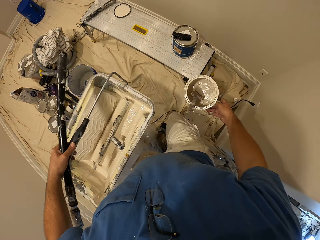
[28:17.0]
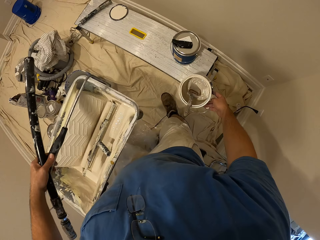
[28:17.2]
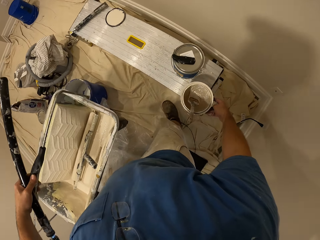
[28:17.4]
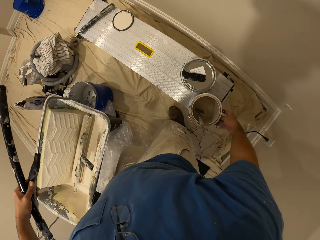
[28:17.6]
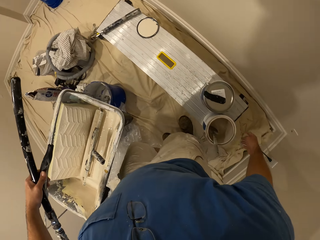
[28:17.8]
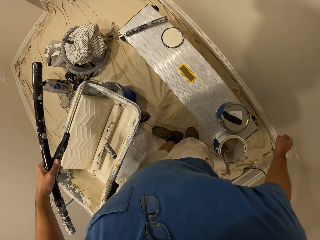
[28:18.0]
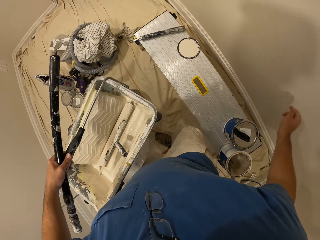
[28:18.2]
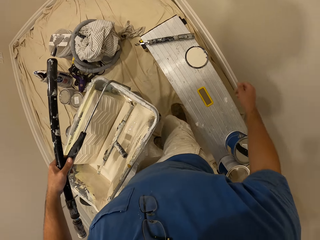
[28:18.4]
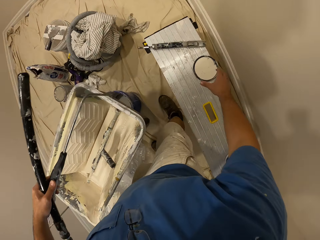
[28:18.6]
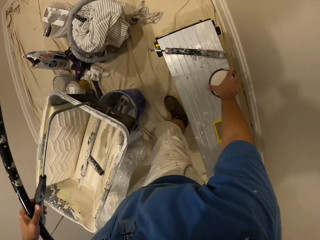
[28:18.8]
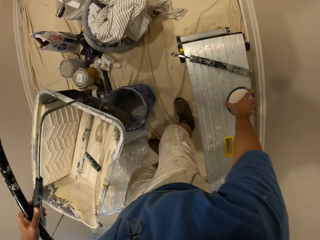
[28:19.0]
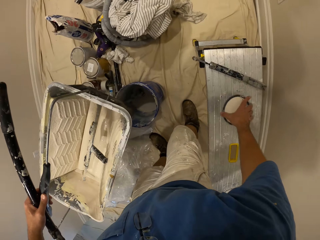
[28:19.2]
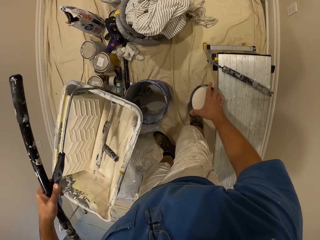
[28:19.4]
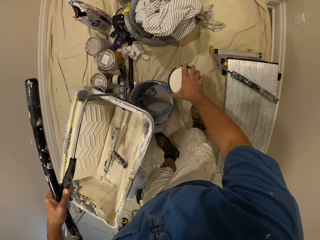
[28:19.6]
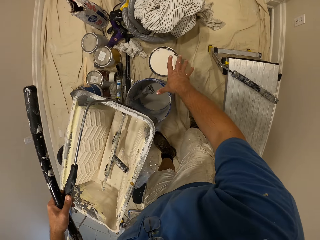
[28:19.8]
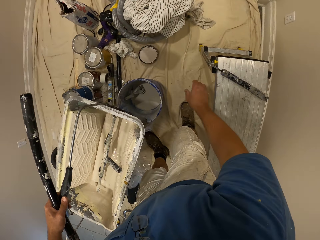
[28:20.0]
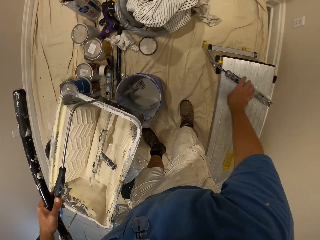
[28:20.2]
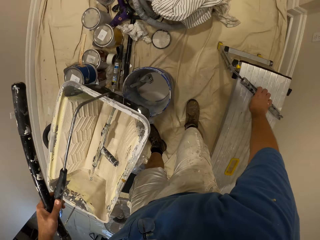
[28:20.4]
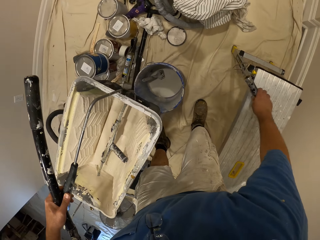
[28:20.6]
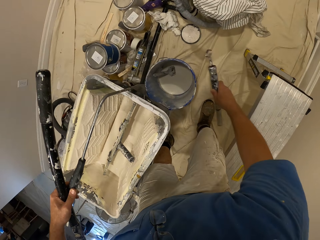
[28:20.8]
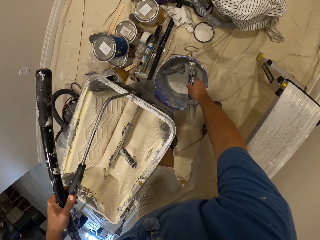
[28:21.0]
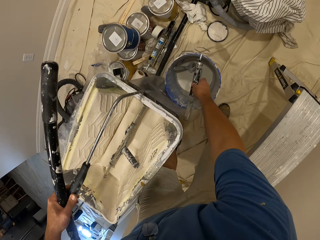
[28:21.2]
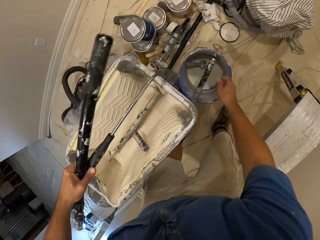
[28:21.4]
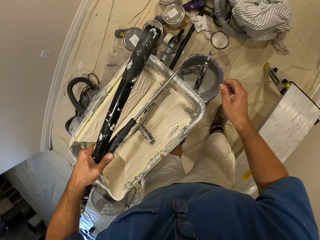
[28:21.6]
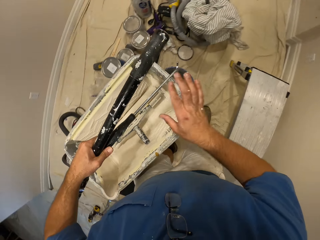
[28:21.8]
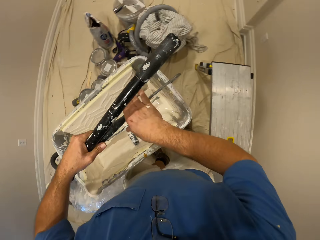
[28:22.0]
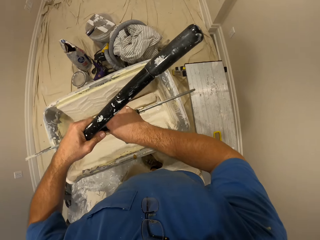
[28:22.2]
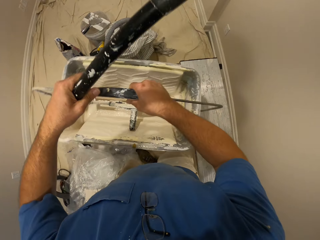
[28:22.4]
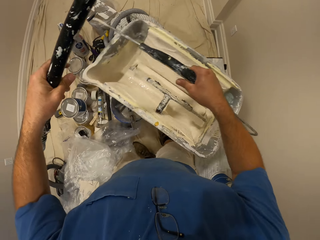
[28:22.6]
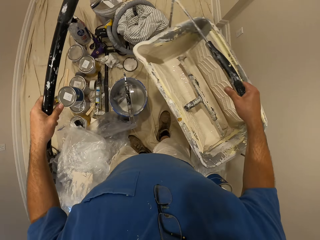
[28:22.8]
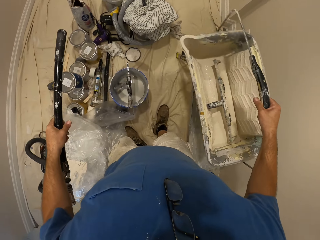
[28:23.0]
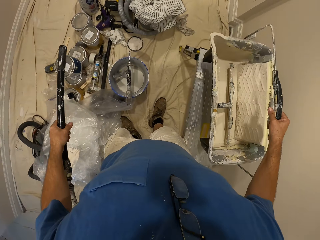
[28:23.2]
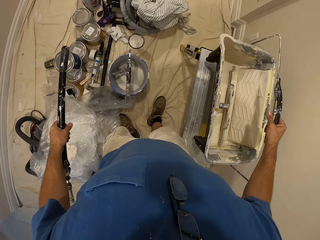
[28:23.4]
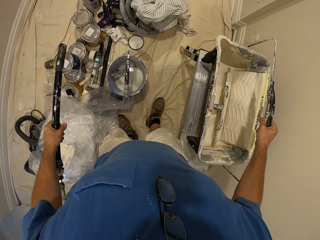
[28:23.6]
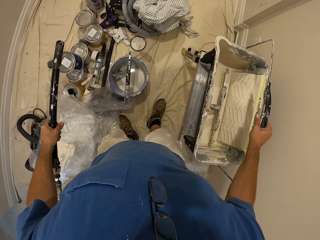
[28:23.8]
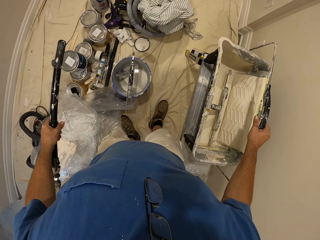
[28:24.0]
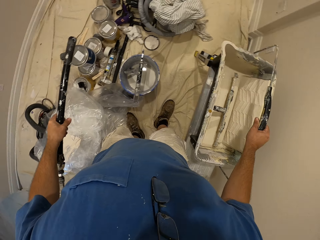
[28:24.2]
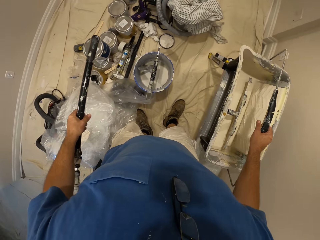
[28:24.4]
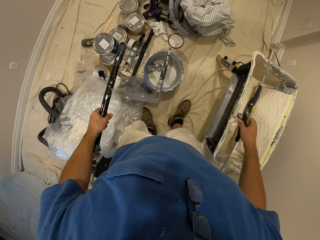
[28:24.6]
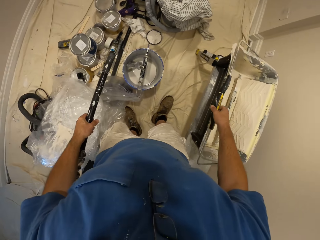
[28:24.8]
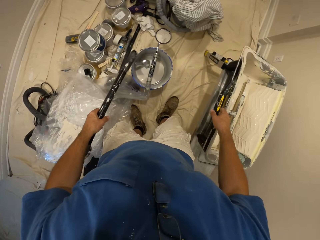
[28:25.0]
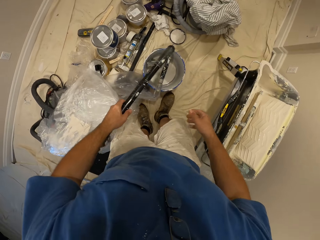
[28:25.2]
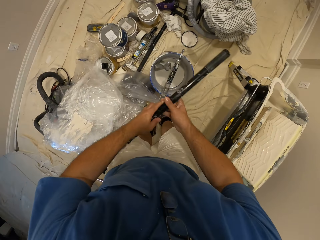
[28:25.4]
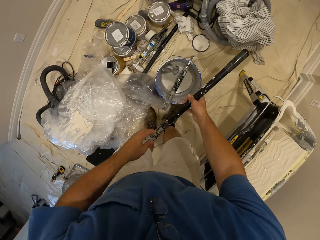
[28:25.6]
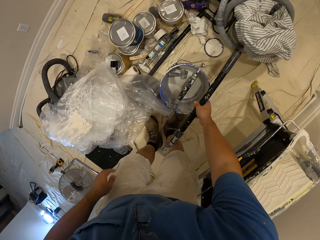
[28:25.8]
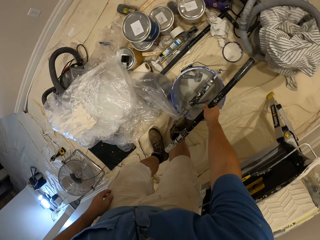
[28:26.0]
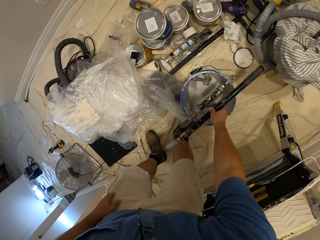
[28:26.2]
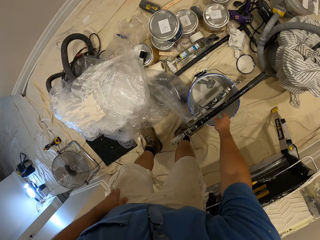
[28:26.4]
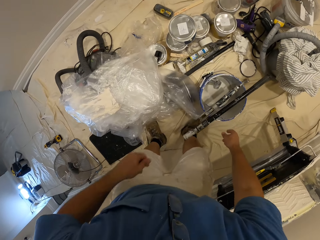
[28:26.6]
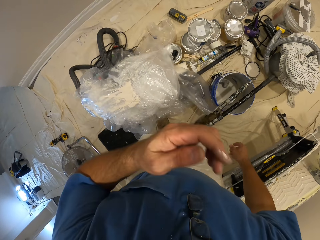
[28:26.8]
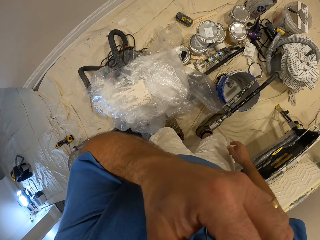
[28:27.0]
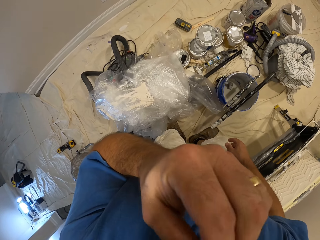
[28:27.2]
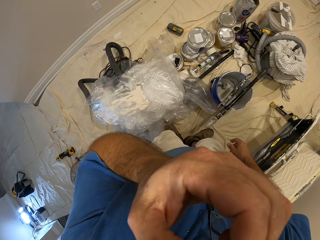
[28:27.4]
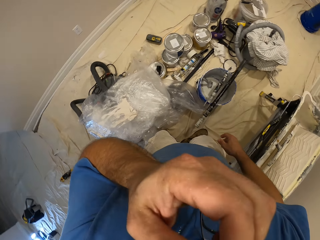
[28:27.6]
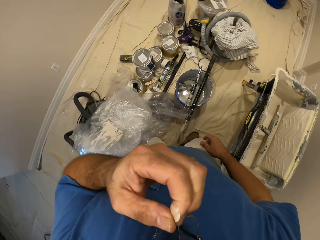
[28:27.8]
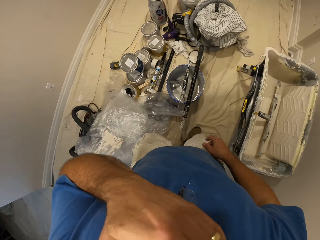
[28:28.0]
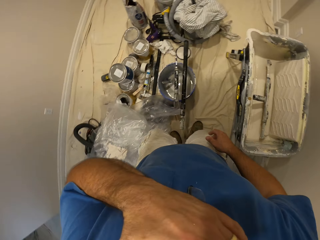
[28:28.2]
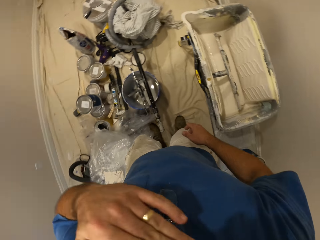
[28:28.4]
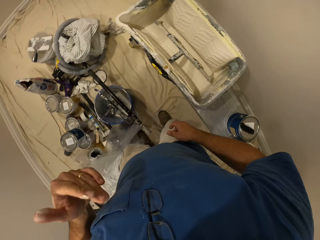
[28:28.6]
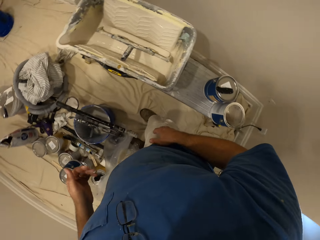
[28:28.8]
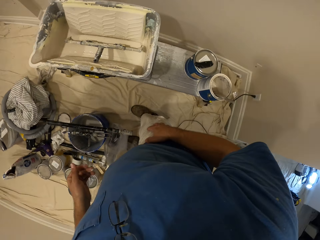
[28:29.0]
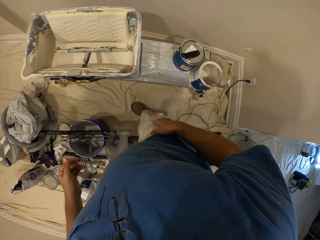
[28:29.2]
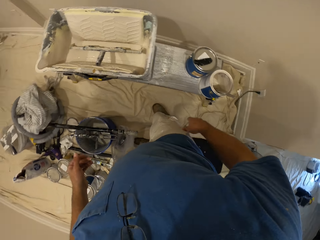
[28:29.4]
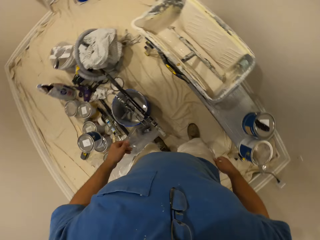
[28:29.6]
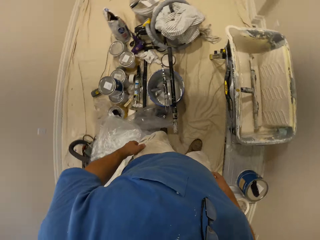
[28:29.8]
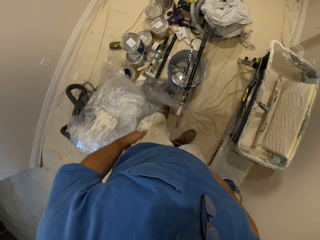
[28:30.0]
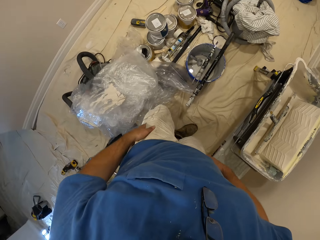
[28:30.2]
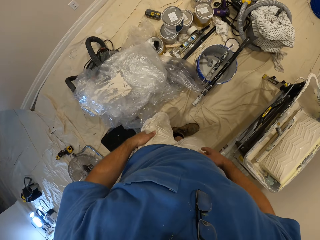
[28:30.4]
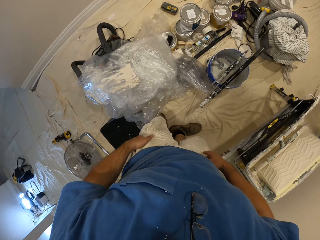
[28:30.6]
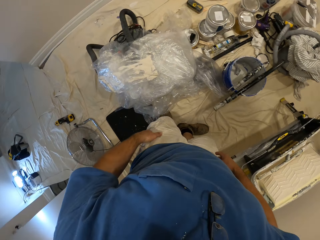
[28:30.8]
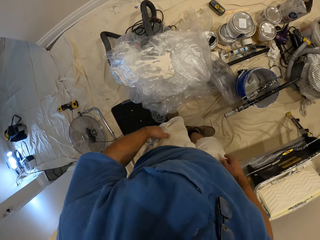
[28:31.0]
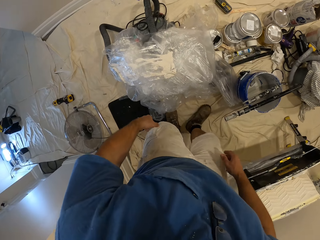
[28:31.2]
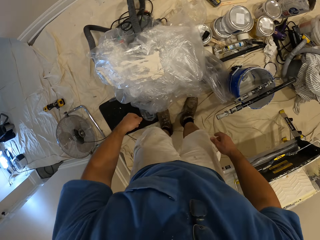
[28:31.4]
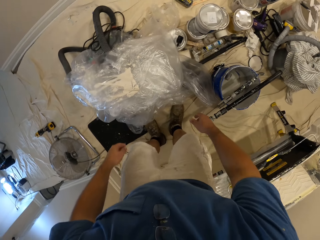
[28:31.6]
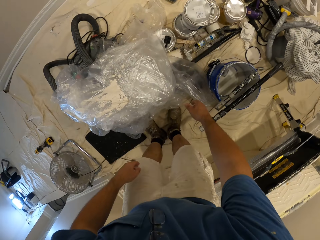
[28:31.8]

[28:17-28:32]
The camera wearer puts the paint container on the bench. He picks up the cover of the paint container from the bench with his right hand. He drops the cover of the paint container on the floor. He picks up an item from the bench with his right hand. He puts the item on a blue bucket. He passes the paint bucket to his right hand. He puts the paint bucket on the bench. He removes his right hand from the handle of the paint bucket. He passes the stick to his right hand. He puts the stick on the blue bucket. He touches his face with his left hand. He wipes his face. He looks around.

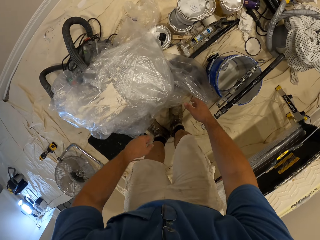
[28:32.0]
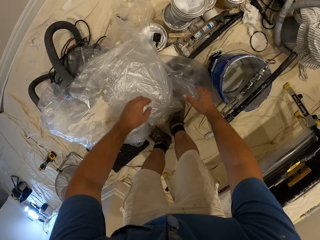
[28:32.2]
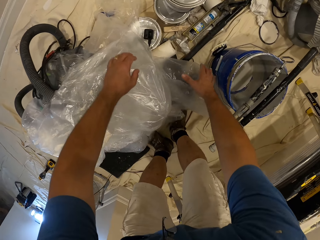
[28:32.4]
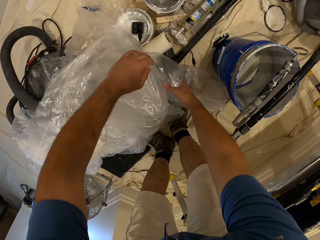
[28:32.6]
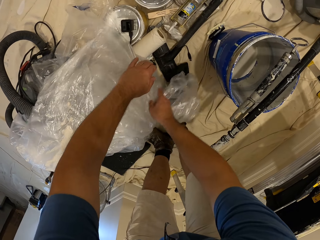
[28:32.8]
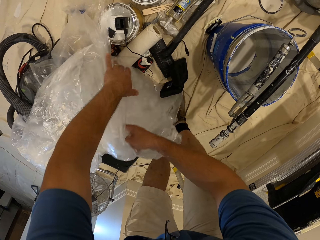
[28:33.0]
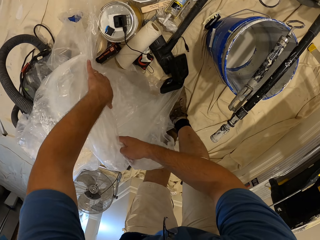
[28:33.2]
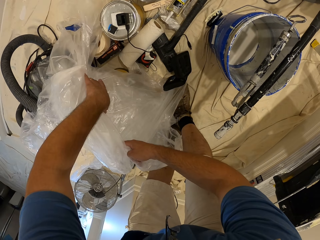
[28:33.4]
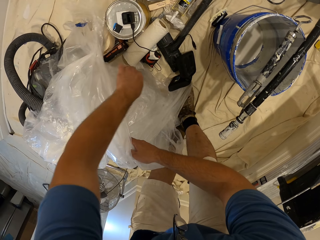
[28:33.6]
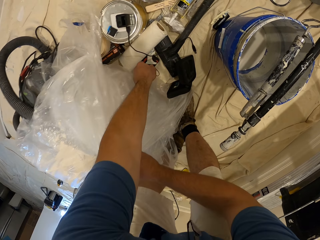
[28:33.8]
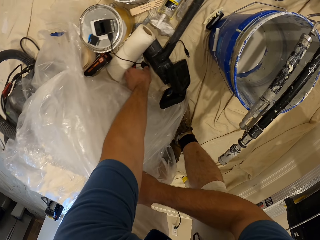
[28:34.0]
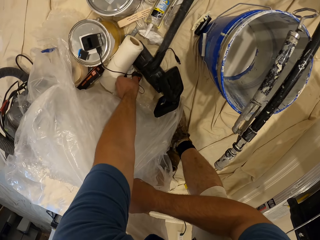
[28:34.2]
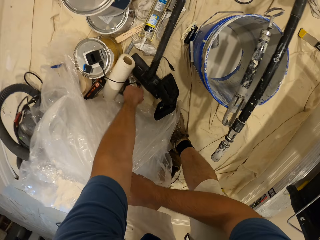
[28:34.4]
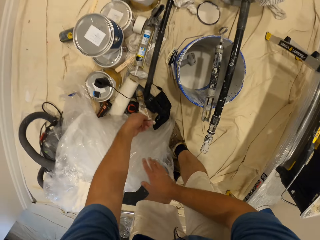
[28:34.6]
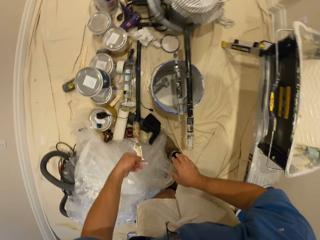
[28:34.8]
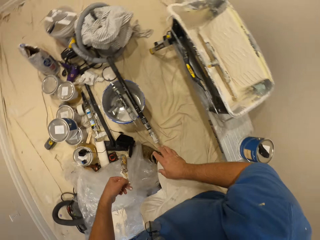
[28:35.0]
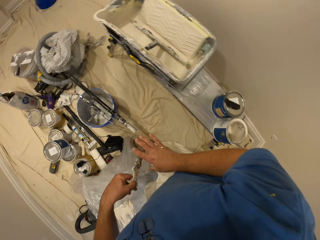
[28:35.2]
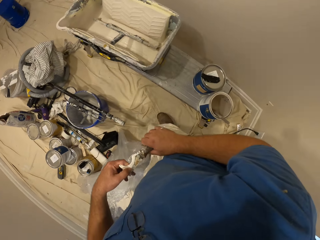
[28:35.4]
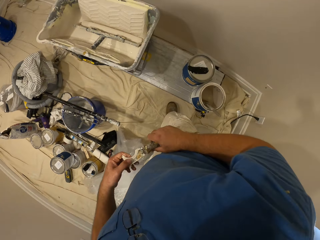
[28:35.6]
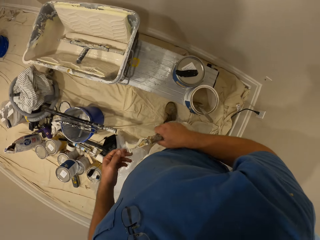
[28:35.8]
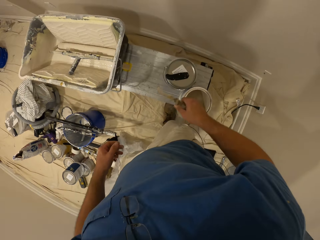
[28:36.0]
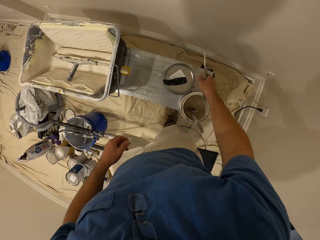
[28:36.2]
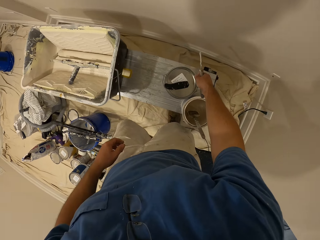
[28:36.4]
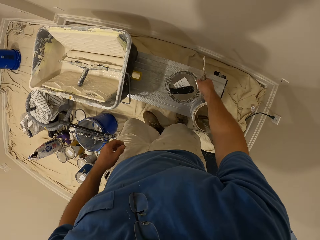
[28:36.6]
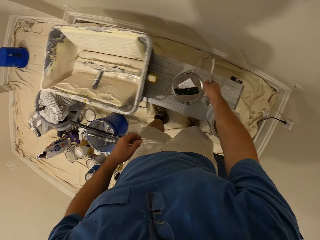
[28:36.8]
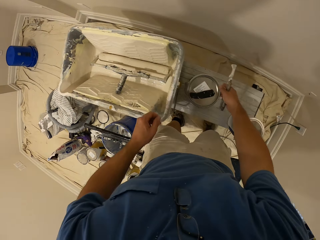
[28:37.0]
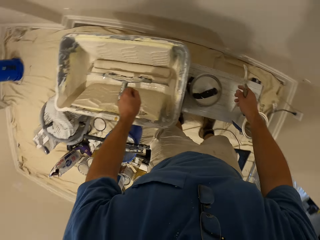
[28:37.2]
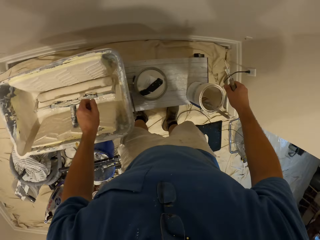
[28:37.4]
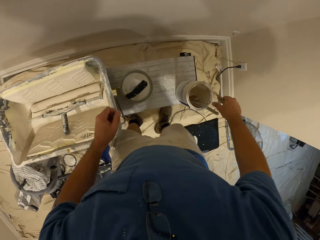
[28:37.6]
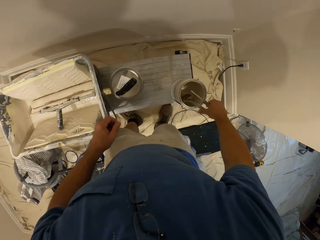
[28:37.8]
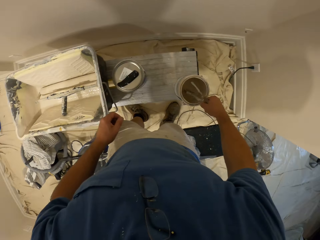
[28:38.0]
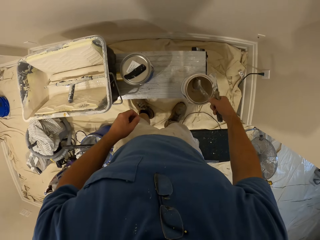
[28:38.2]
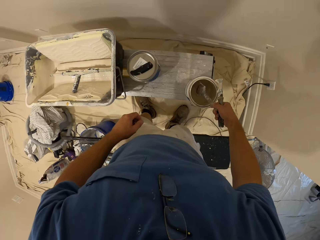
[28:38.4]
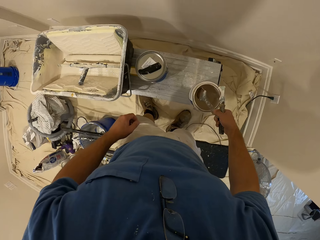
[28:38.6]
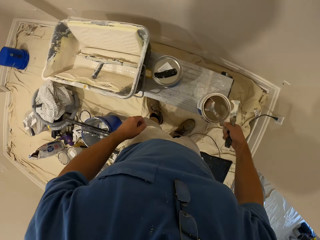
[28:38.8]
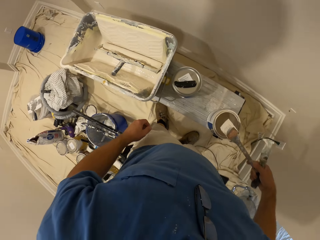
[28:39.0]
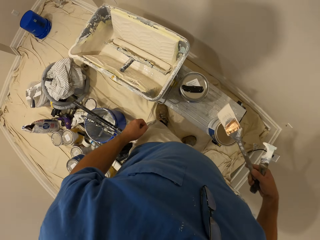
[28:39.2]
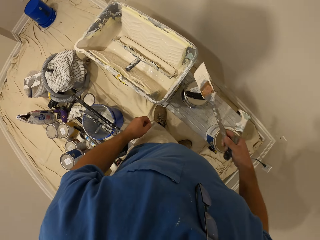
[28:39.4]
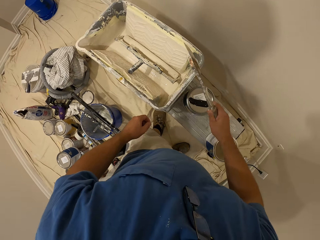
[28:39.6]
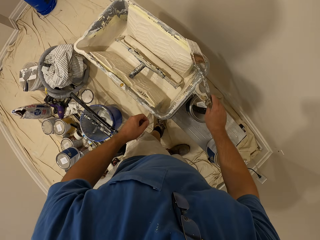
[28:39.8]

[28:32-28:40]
The camera wearer touches a nylon on the floor with his hands. He holds the nylon with his right hand. He picks up a scraper on the floor with his left hand. He passes the scraper to his right hand. He adjusts a second paint container on the bench with his right hand. He pushes the paint aside. He removes a brush from the paint container on the bench with his right hand.
